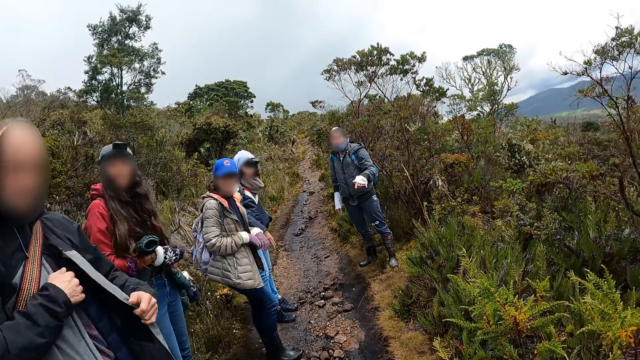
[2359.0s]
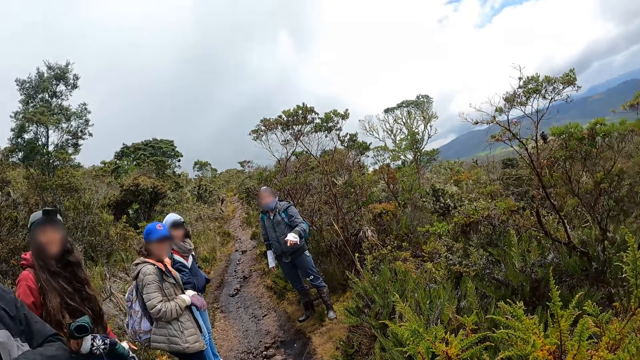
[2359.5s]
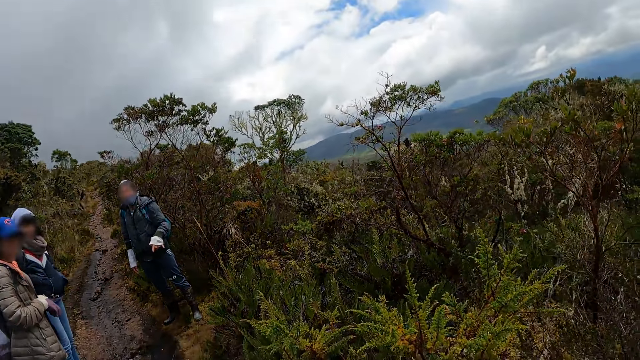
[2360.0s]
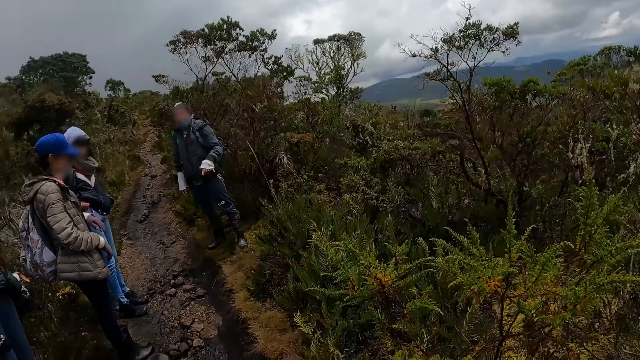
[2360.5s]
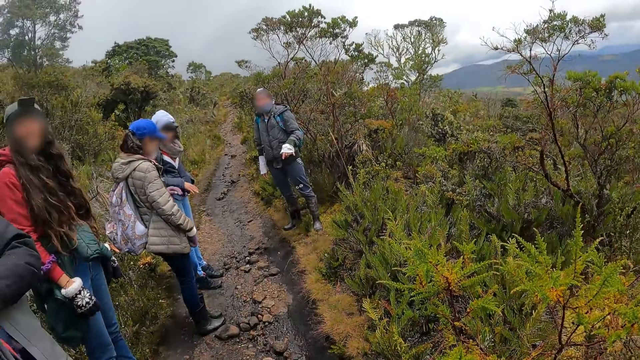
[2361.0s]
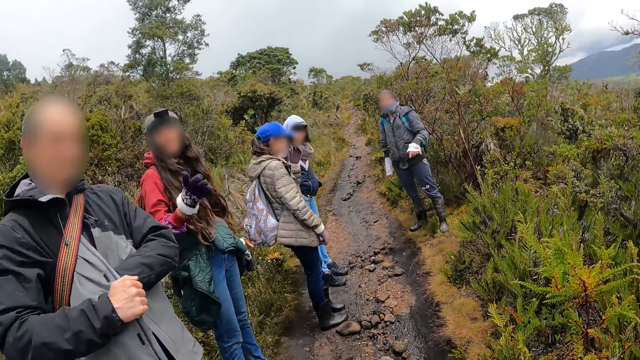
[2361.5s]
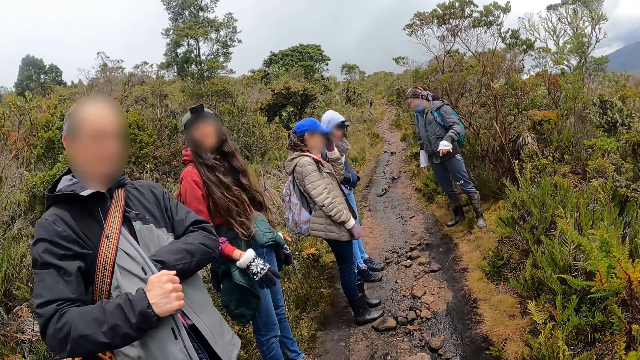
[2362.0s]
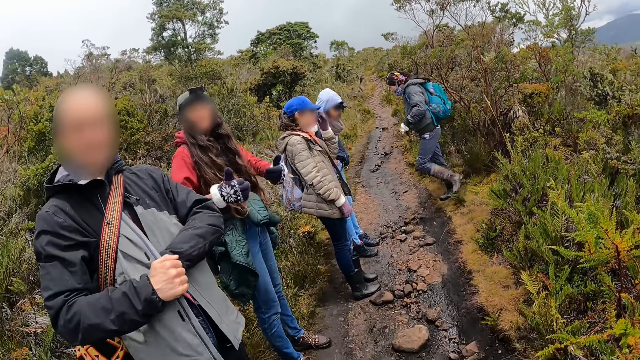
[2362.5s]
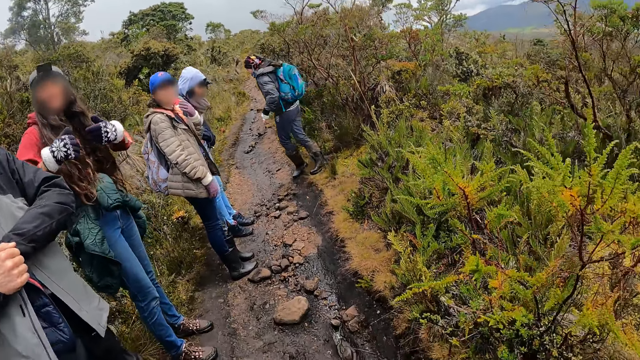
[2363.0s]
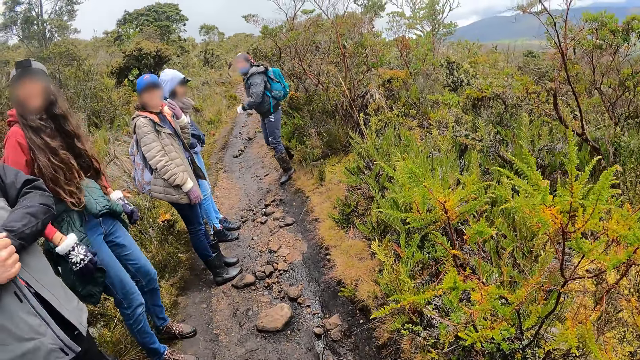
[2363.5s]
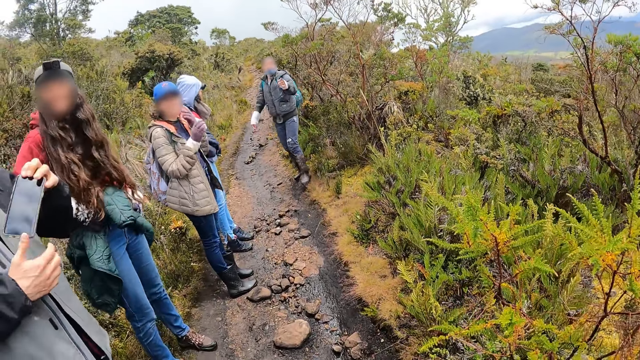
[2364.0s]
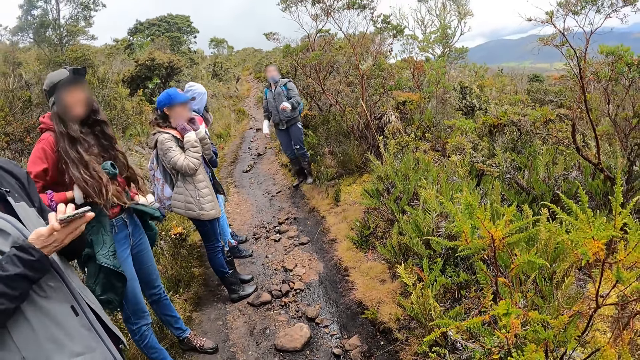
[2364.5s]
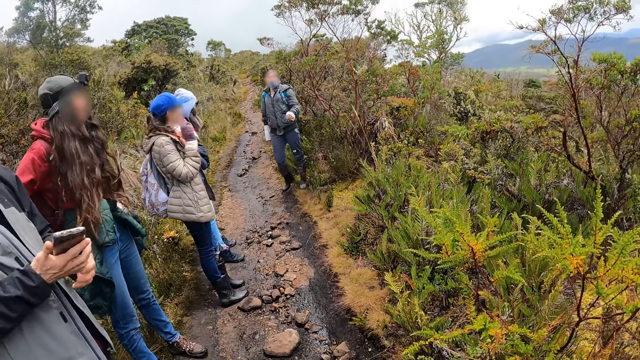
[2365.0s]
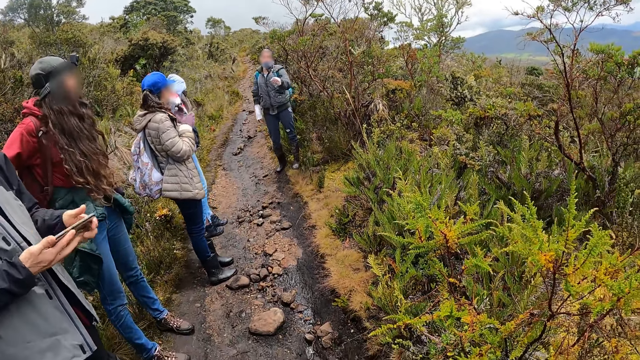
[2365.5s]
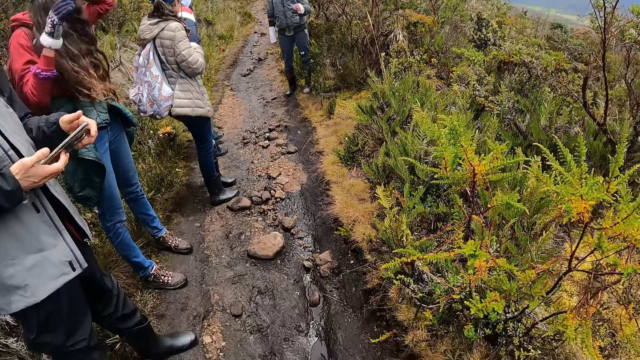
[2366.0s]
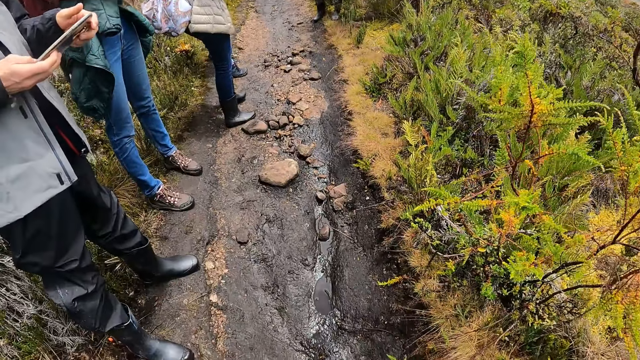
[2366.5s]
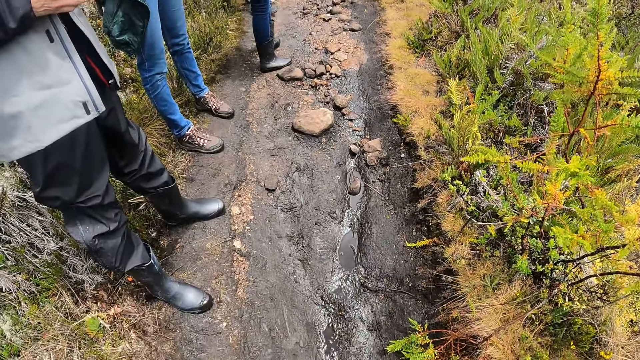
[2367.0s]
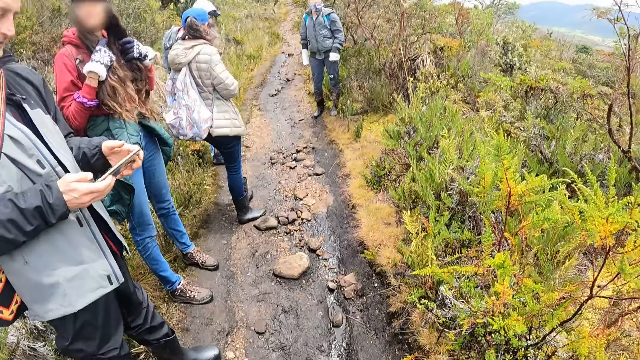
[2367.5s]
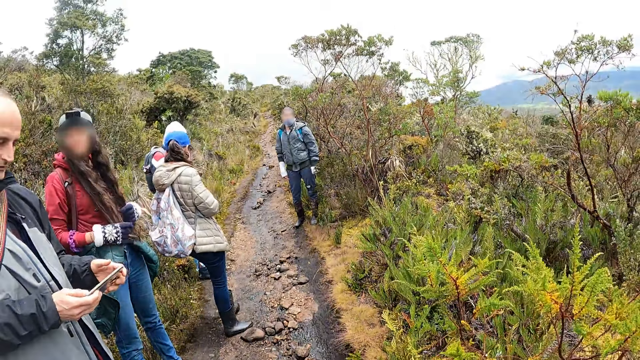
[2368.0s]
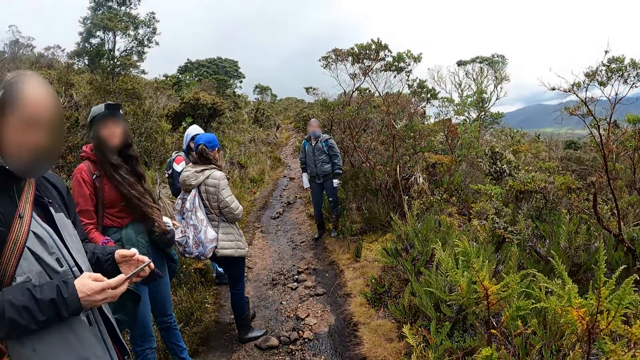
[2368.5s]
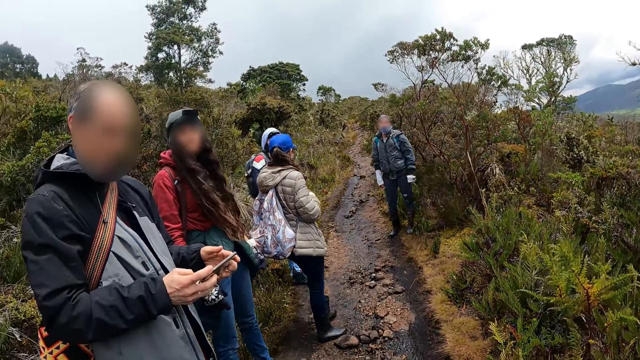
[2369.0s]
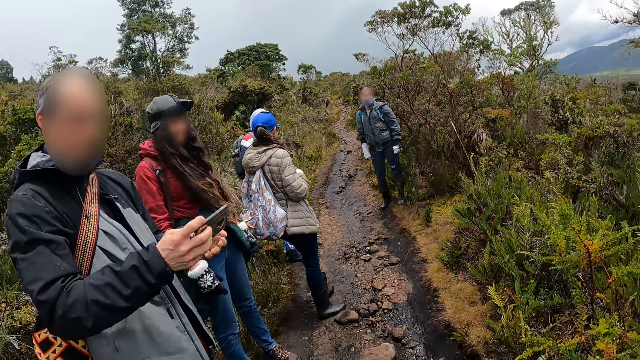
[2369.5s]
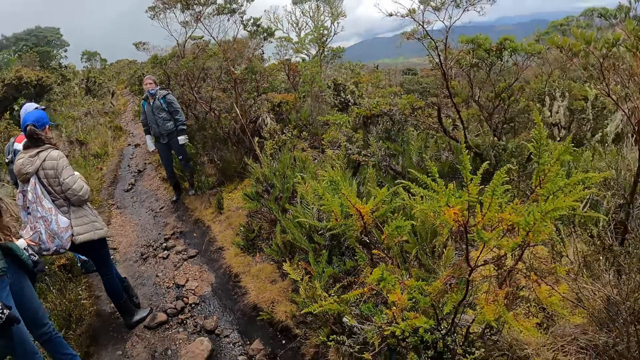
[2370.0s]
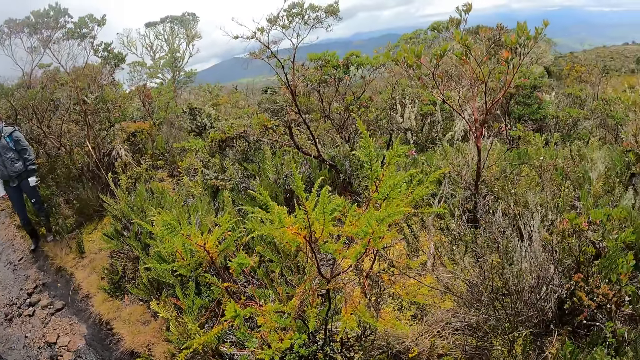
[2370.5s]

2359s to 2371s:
A woman stretches her hand. The camera wearer looks around. Another woman raises a hand and converses with the camera wearer. A man removes a phone from his pocket with his left hand. The man looks at the phone. The man operates the phone with both hands. The other woman touches her head. The man looks at the phone. The other woman converses with the camera wearer.

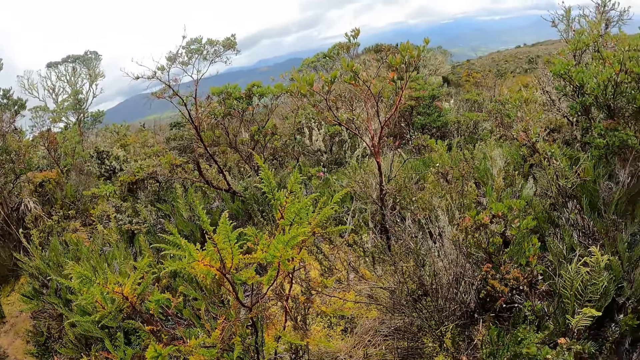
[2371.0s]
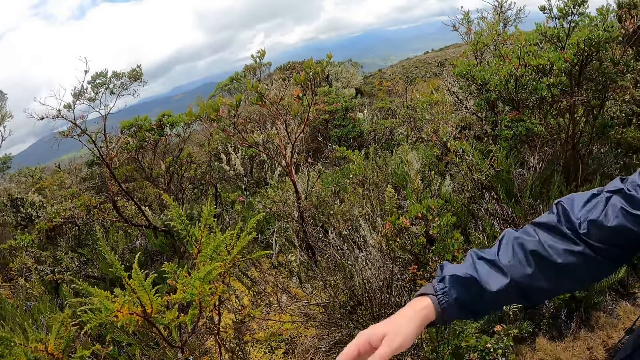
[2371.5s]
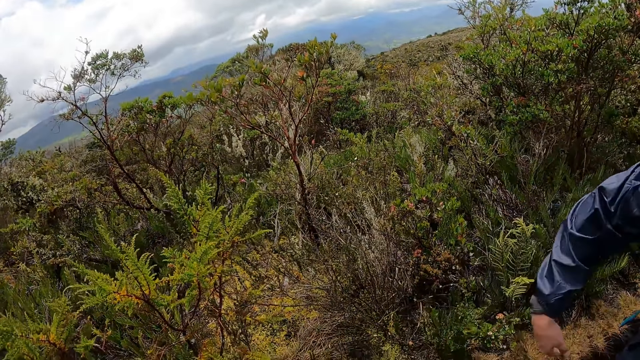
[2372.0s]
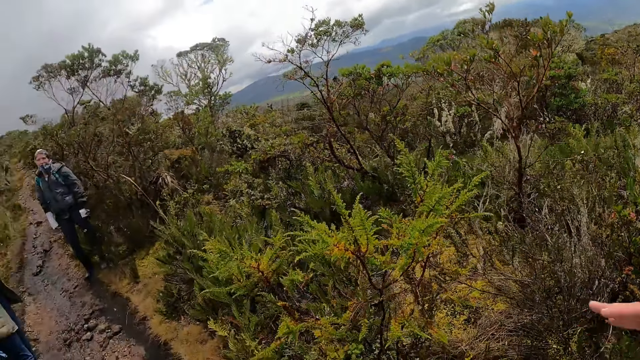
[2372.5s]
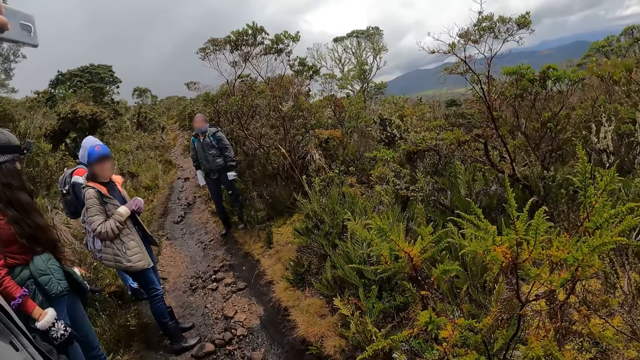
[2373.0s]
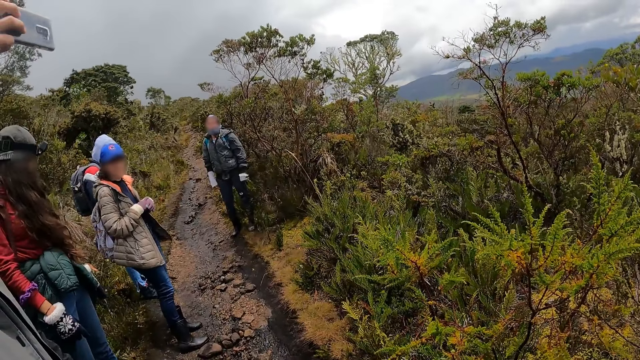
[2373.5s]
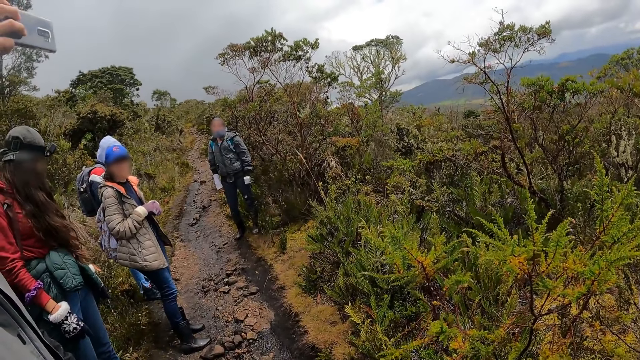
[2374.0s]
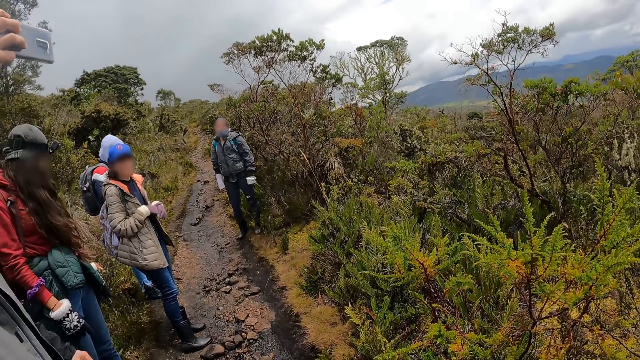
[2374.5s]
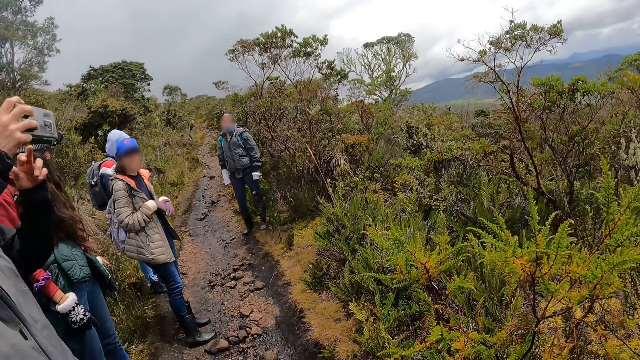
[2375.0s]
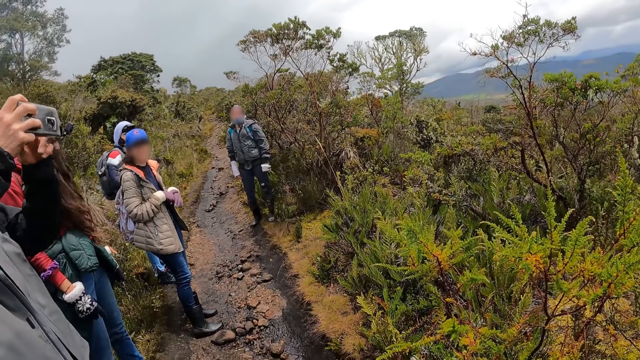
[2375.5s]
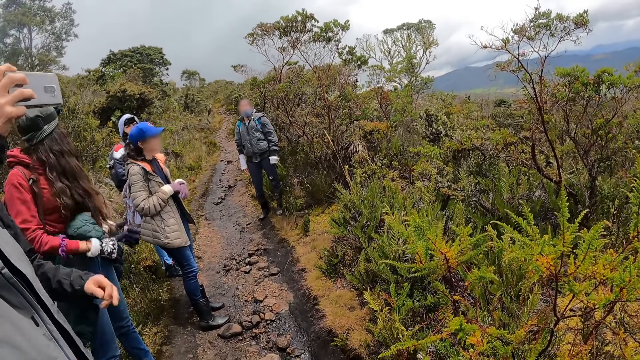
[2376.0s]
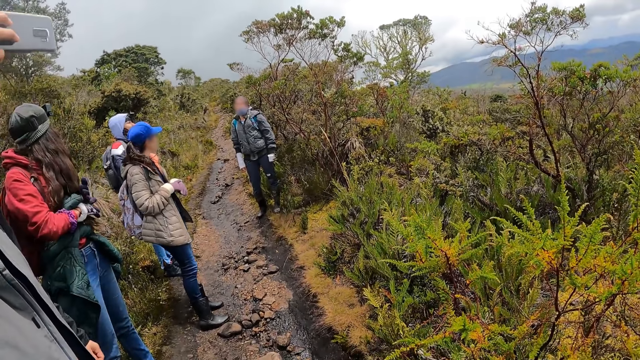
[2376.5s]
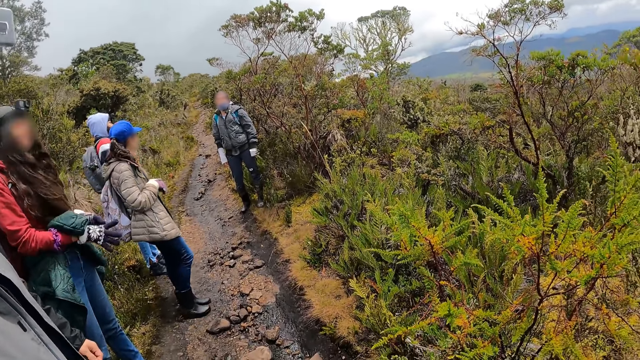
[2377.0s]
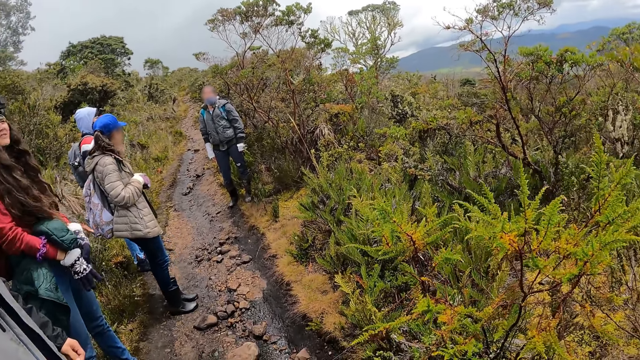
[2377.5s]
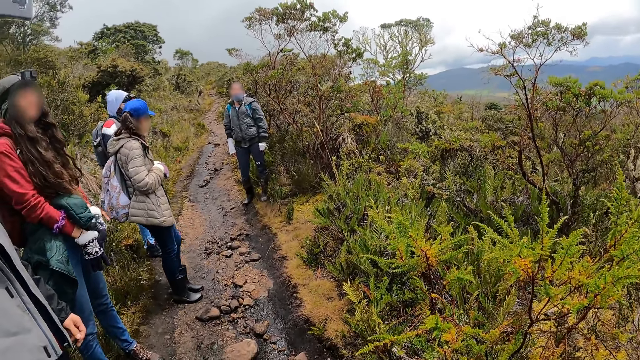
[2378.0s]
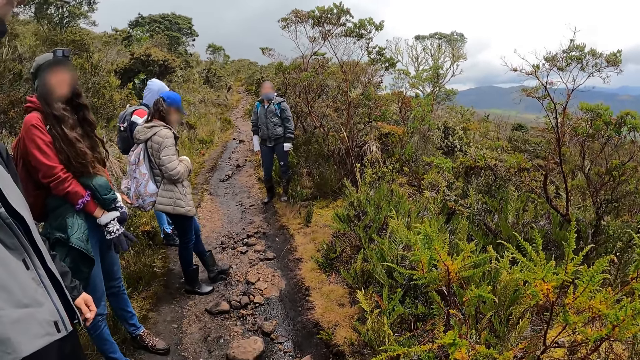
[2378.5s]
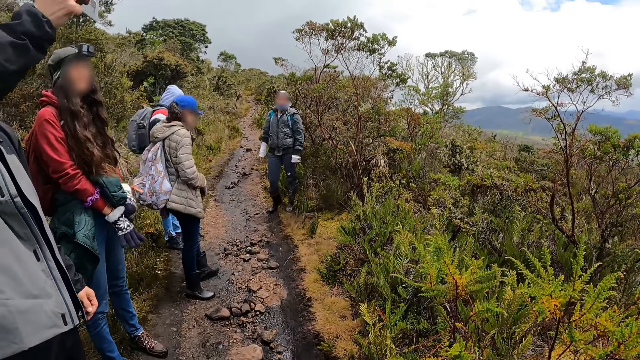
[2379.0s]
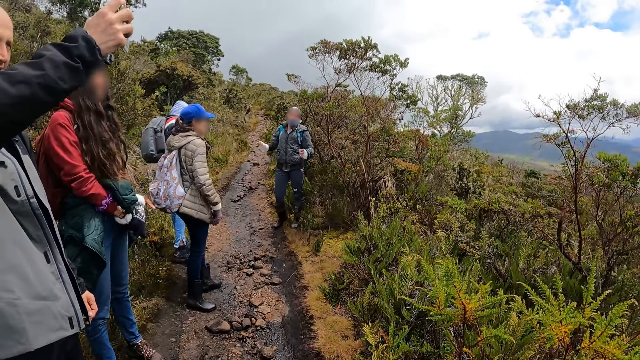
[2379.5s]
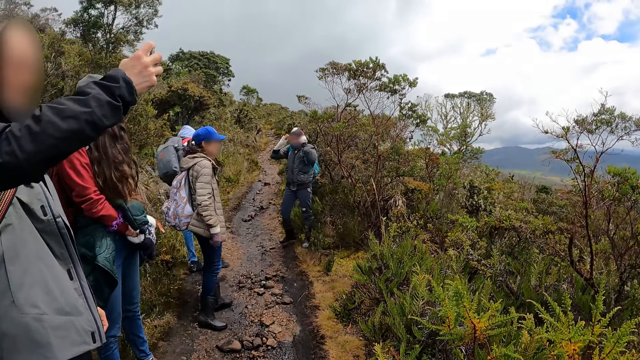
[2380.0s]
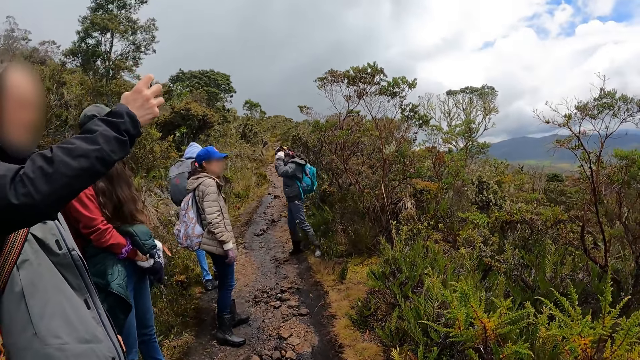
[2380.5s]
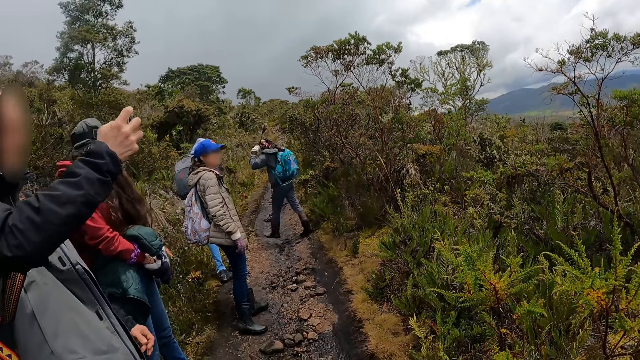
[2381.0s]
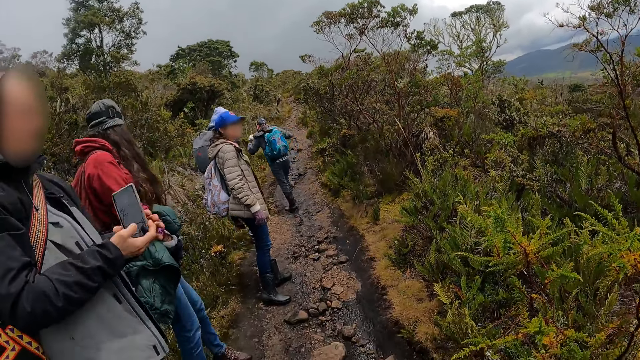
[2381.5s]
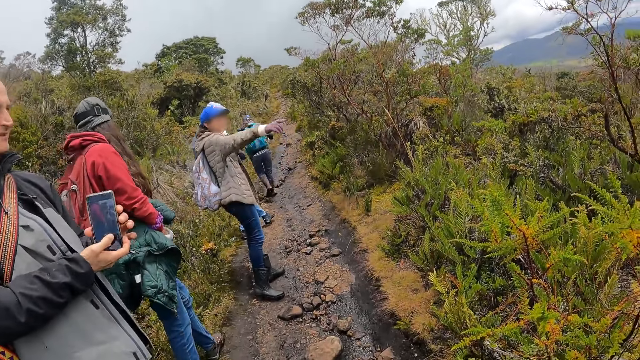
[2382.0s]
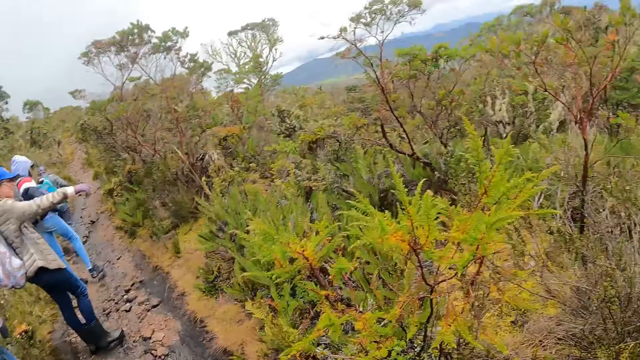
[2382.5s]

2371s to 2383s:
The camera wearer looks at the farthest end. A man stretches his hand. A woman looks at the camera wearer. Another man takes a selfie. Another woman converses with the first woman. A third woman puts both hands on her head. A third man touches his hat and walks uphill. The third woman walks up the hill. A fourth woman points at the far end of the forest.
